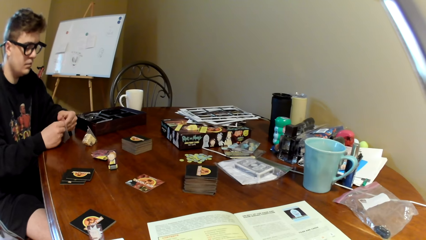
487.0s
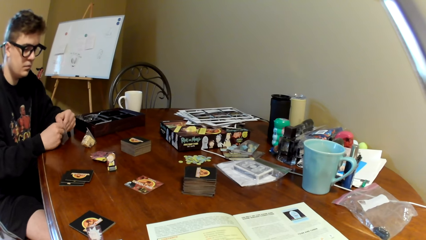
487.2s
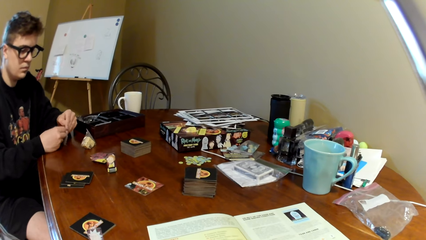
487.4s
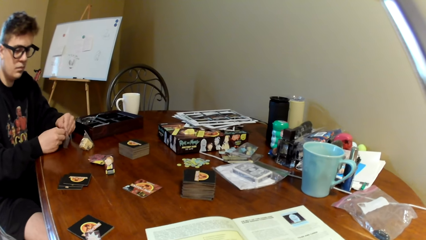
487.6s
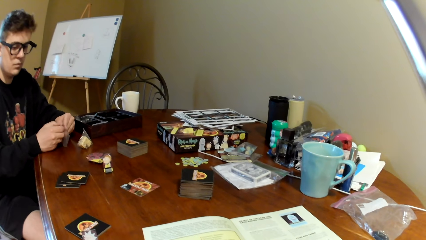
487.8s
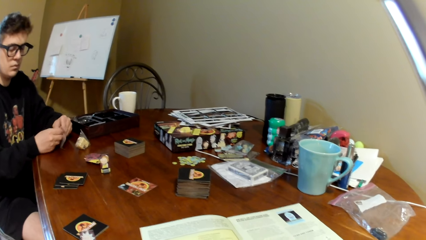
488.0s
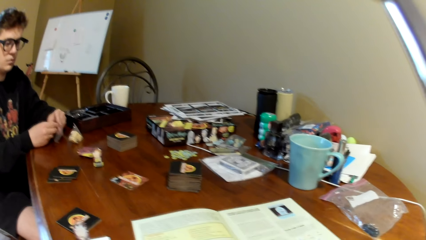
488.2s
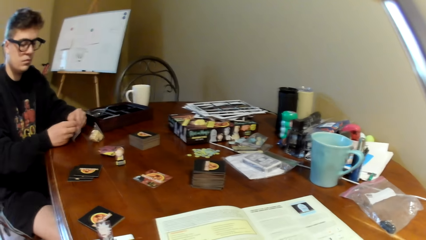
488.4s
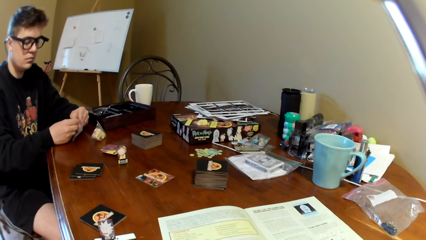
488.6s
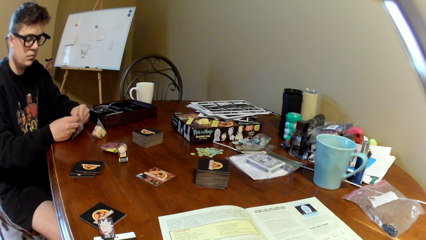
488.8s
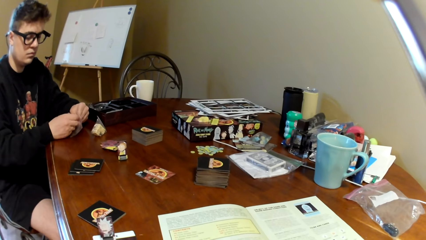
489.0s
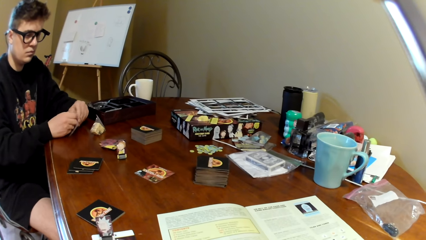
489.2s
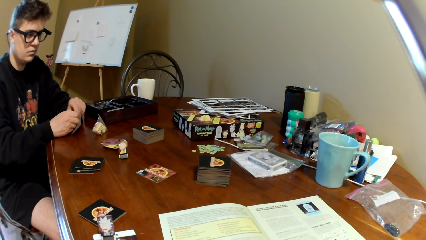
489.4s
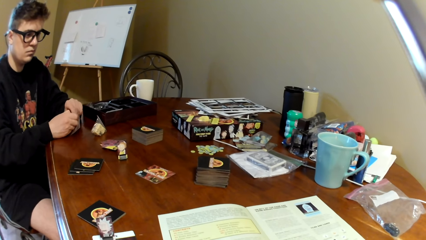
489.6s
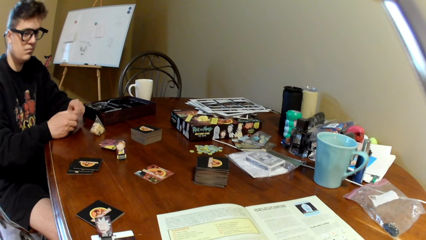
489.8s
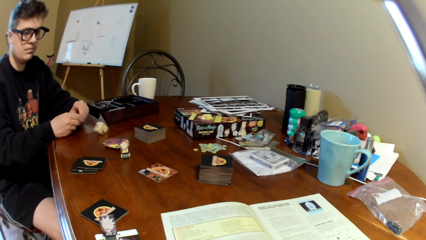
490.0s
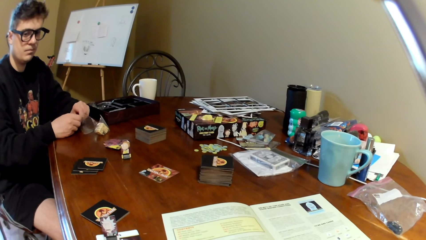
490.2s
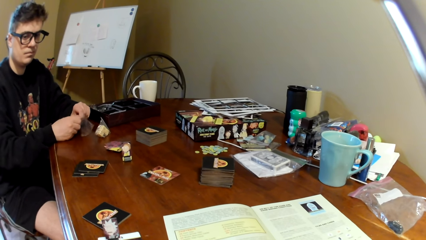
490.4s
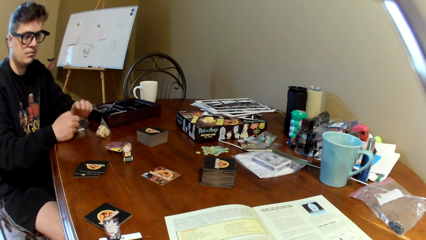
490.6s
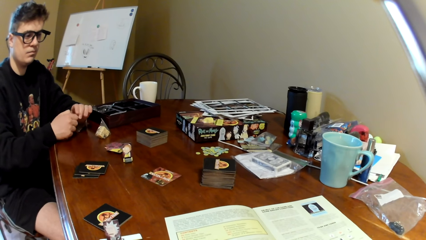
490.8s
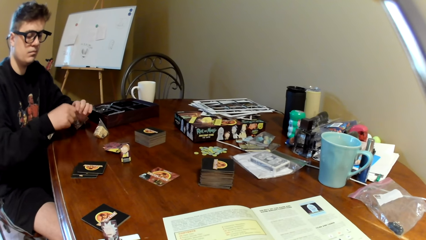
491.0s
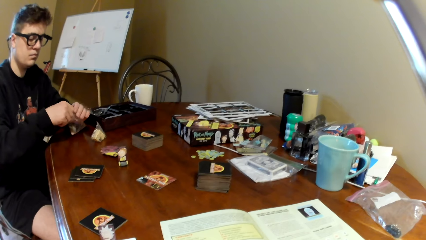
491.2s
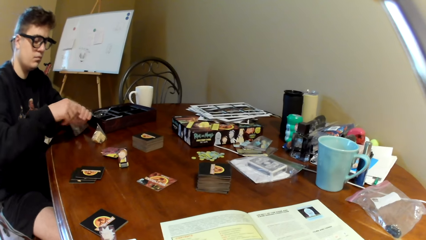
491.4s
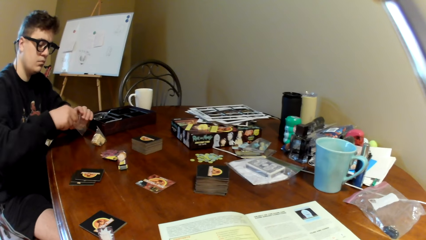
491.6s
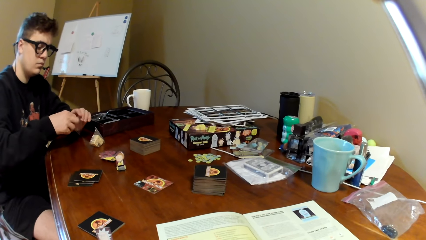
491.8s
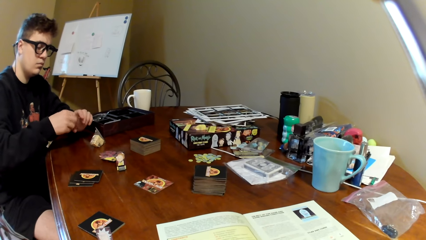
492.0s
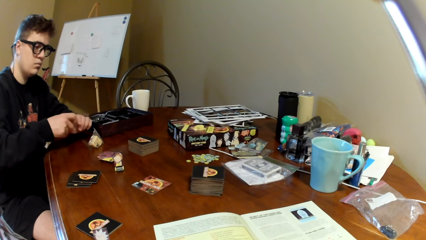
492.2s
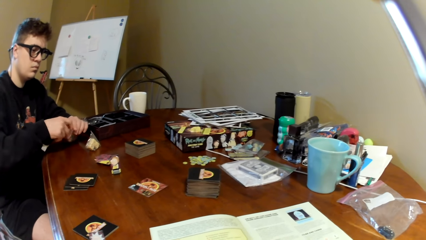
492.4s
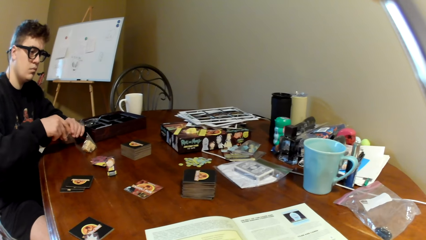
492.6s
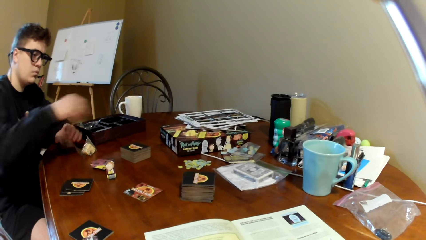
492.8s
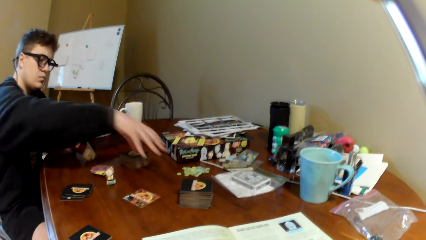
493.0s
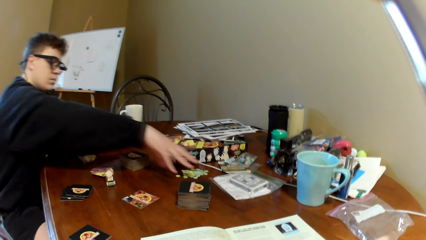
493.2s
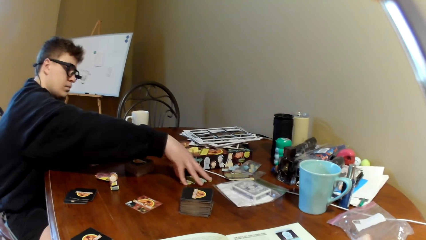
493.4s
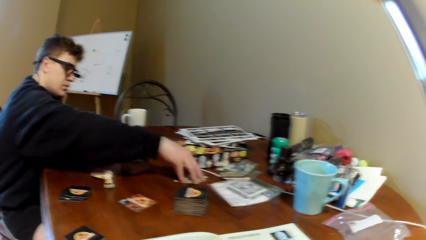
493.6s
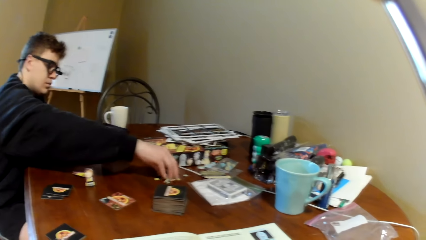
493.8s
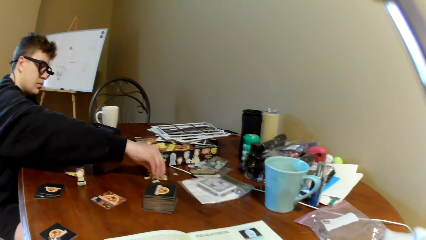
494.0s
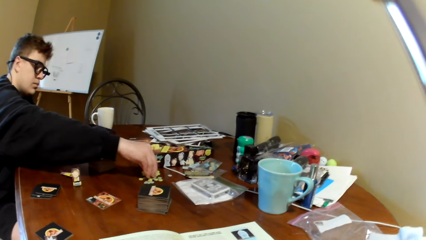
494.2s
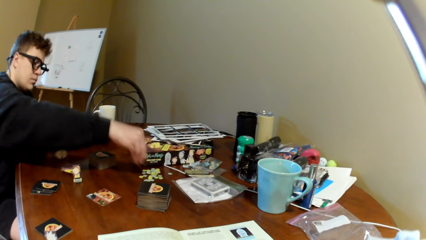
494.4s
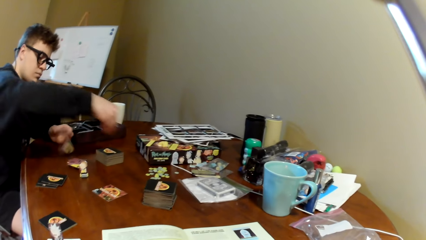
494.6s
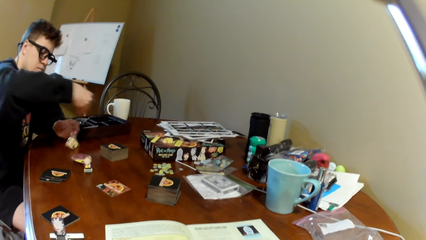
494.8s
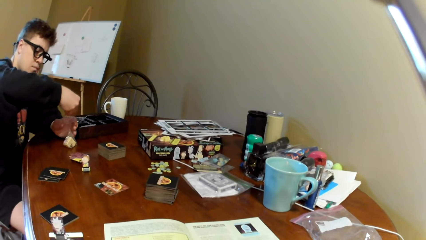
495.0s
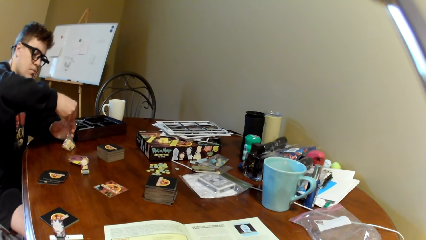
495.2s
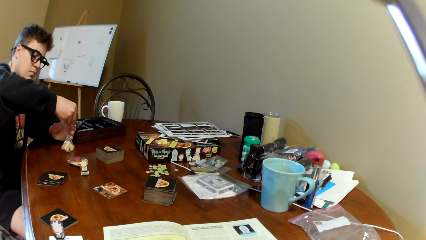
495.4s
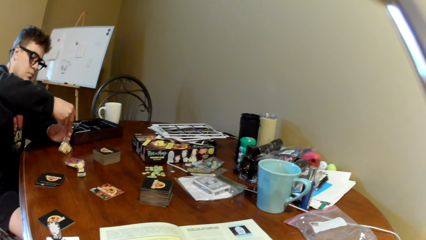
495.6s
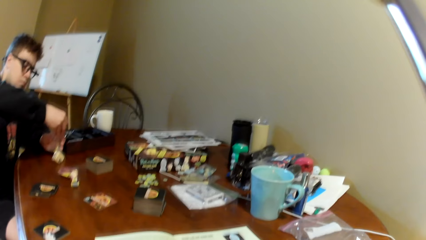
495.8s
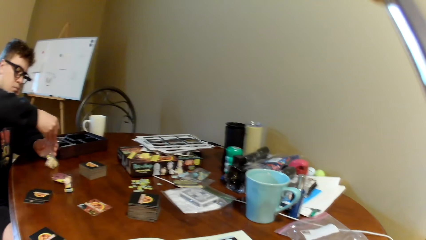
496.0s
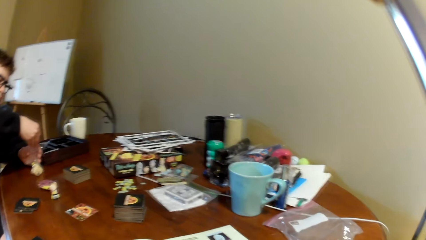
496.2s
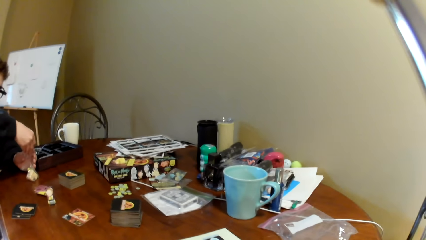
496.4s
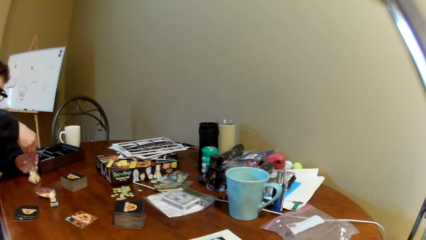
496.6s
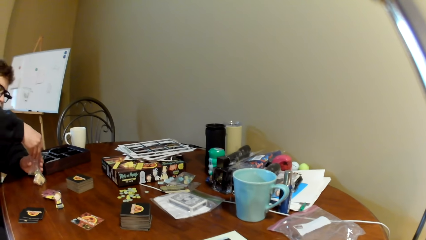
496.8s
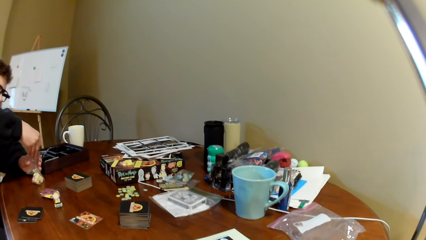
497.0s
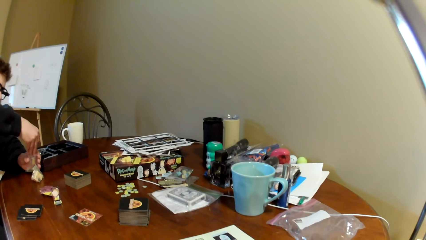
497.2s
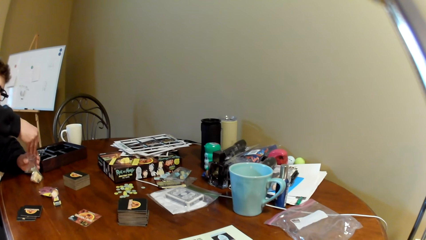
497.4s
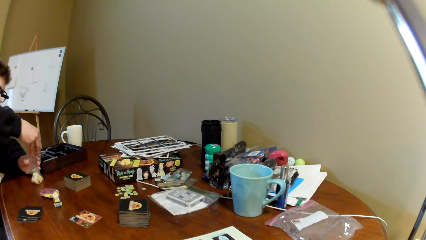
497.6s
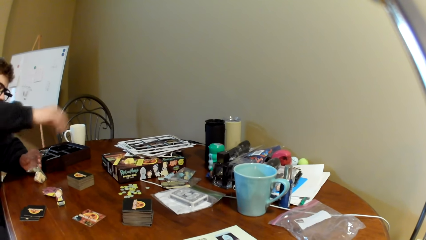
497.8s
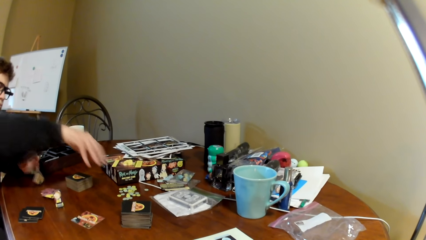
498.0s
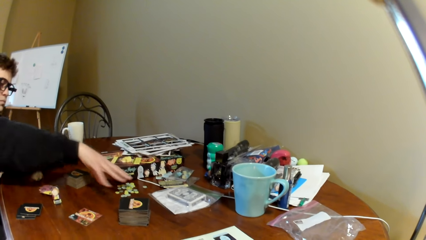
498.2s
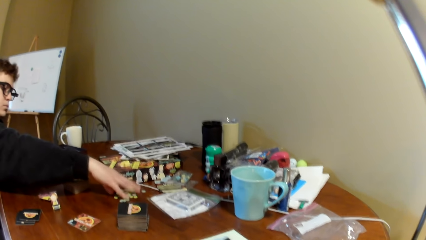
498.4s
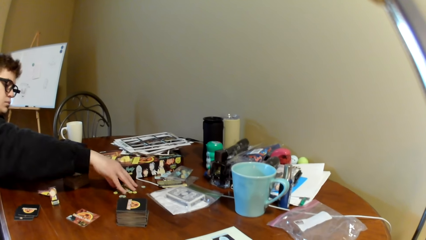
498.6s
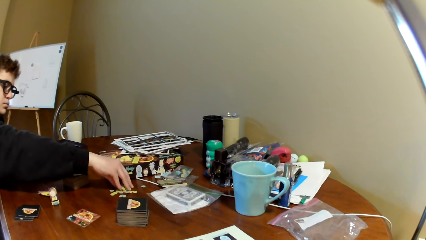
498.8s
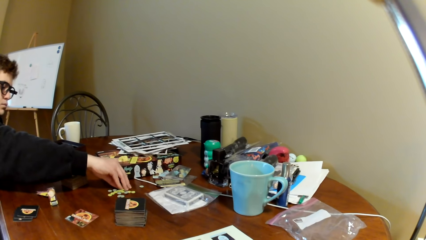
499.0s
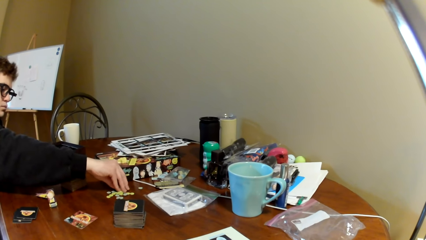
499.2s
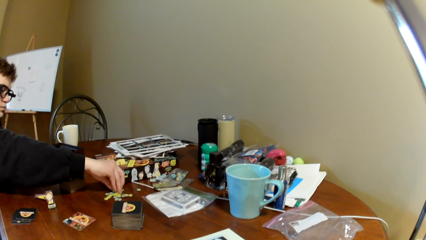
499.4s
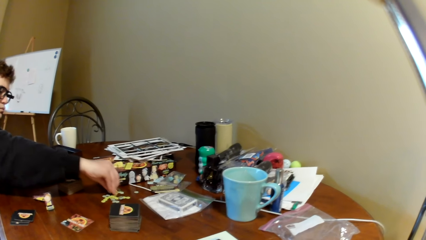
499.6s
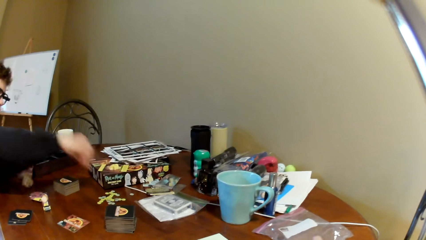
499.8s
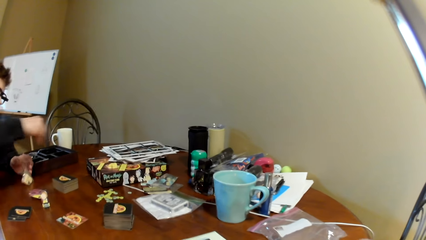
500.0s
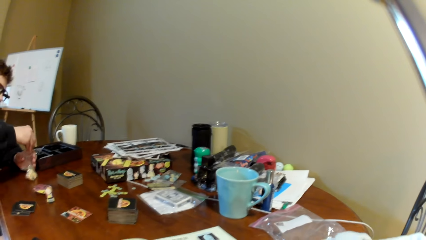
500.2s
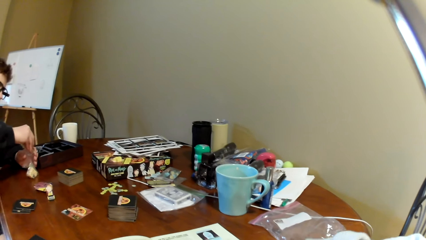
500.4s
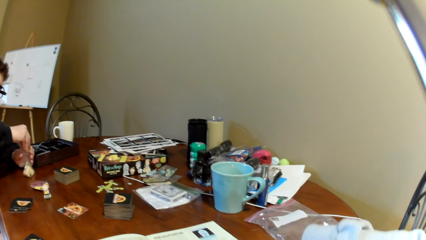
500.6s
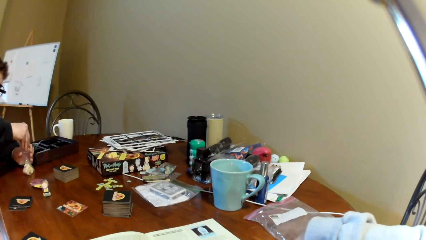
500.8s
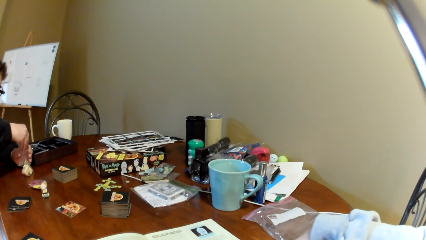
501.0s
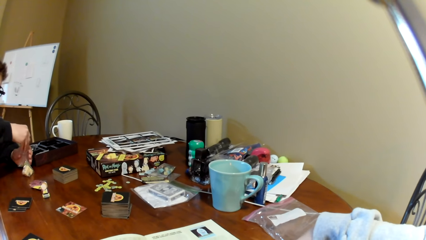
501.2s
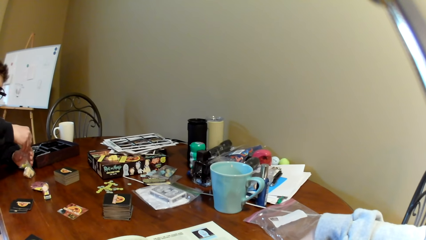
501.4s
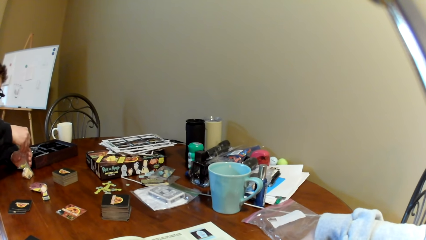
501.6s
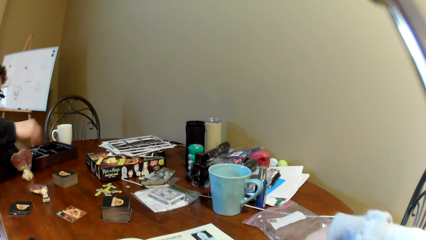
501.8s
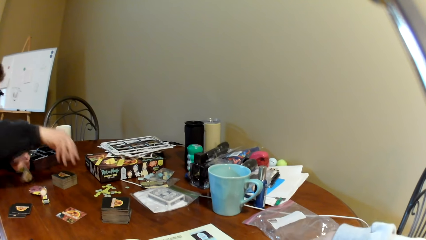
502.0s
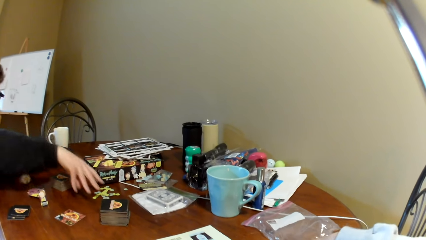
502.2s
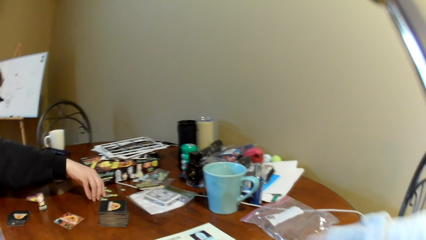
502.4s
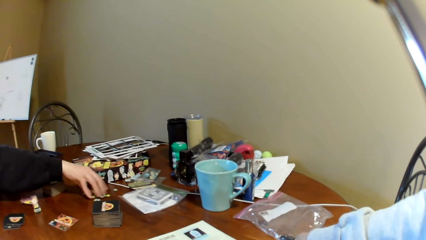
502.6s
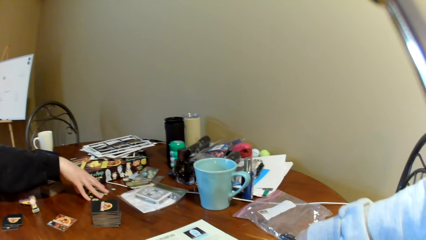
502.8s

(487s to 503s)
The man opens the plastic packet. The man moves the right hand, picks up the poker chips, lifts the poker chips and puts the pieces in the plastic packet. The camera wearer puts the poker chips on the paper. The man moves the right hand, picks up the poker chips and lifts the poker chips. The camera wearer puts the poker chips on the paper. The man puts the pieces in the plastic packet. The camera wearer moves his hand. He touches the playing cards.
